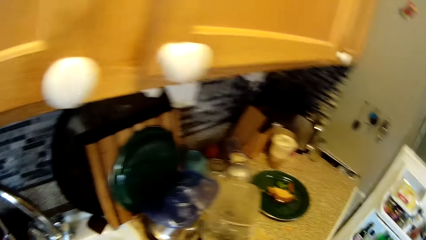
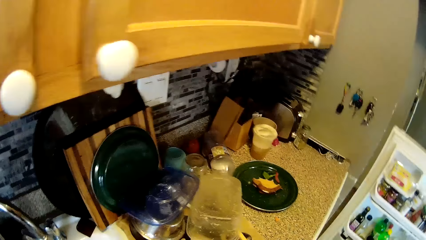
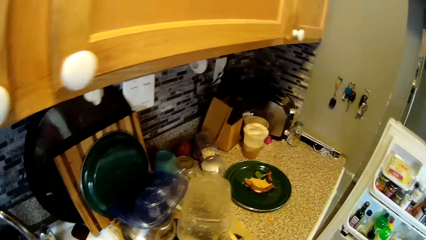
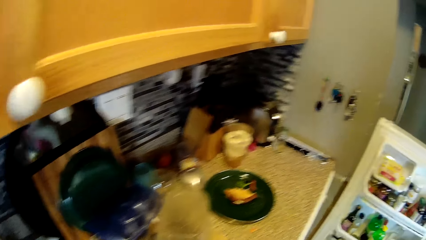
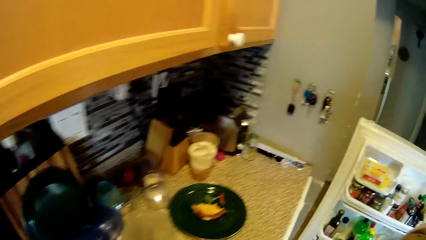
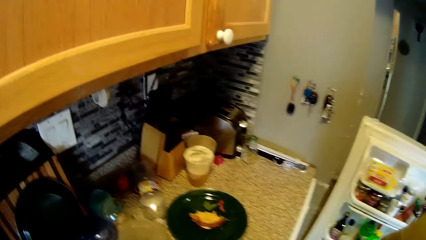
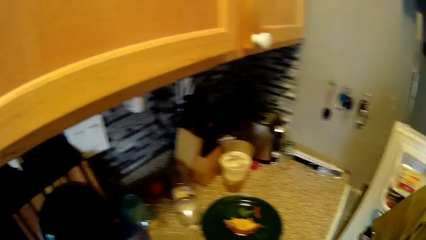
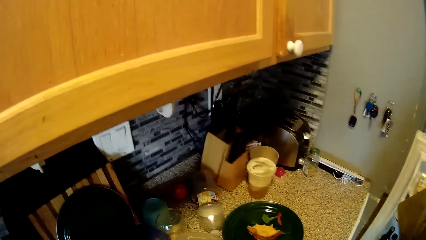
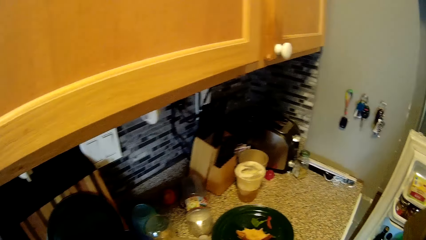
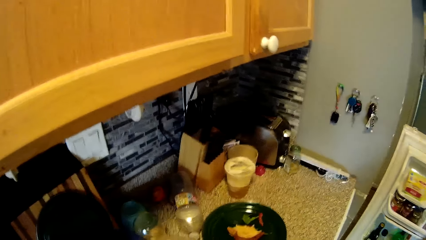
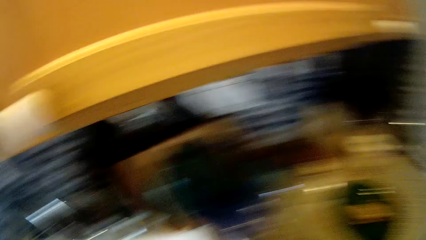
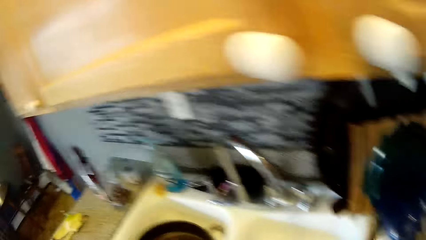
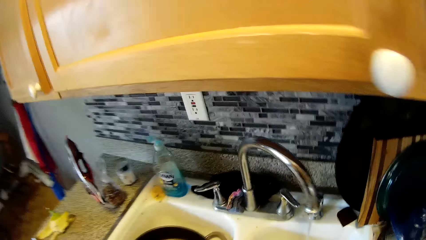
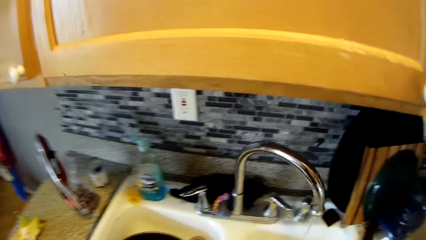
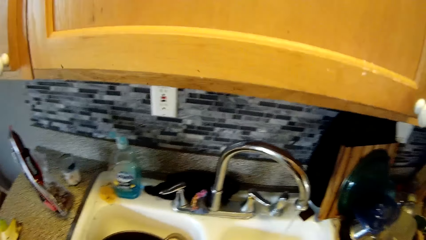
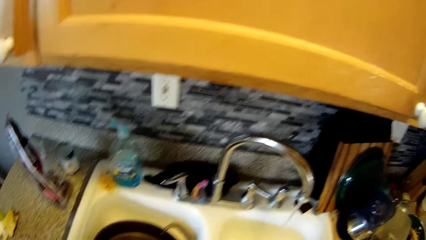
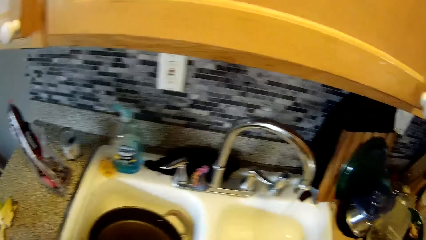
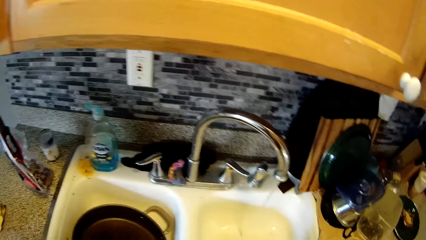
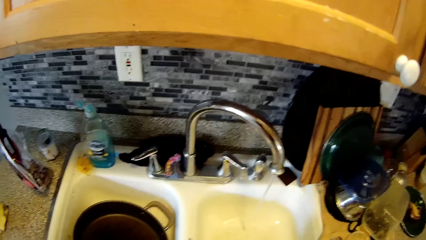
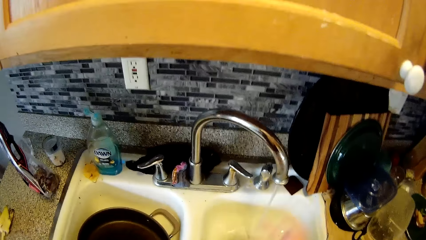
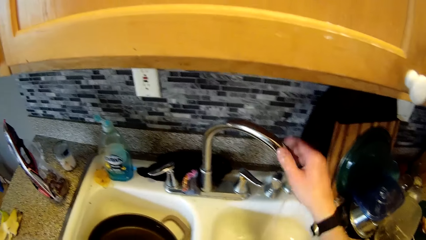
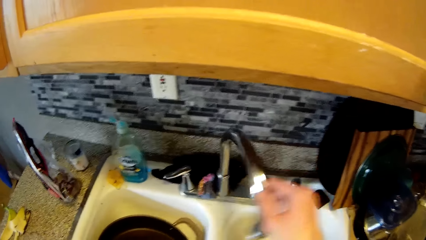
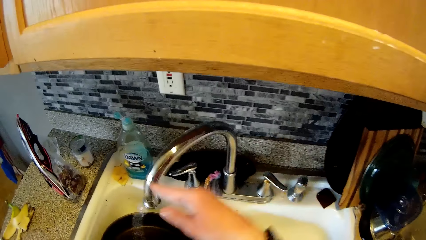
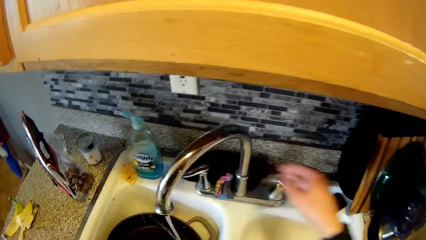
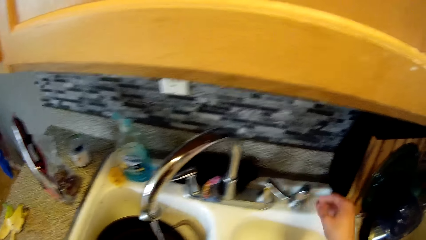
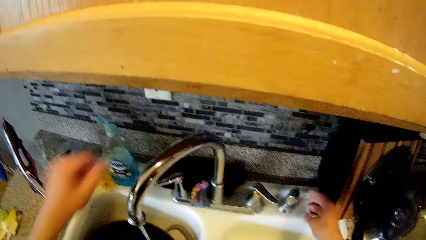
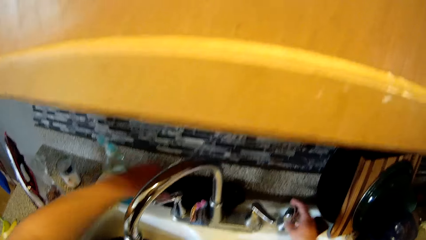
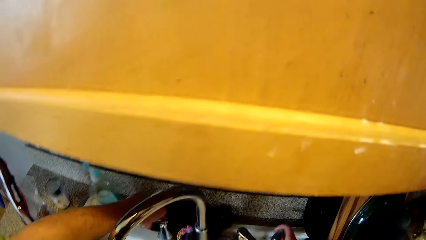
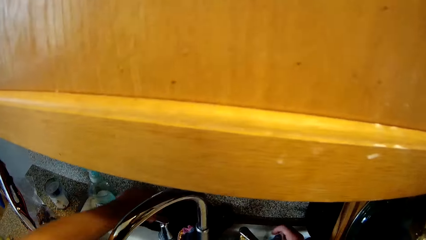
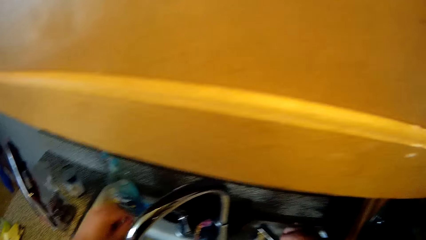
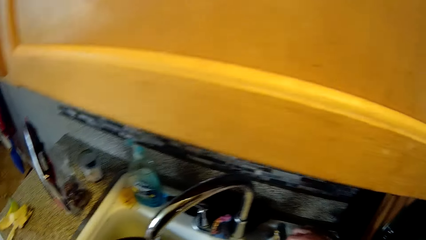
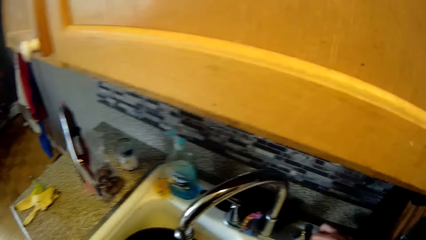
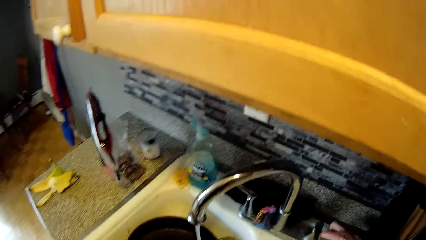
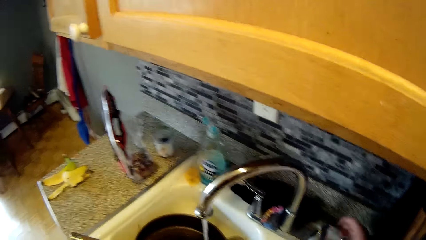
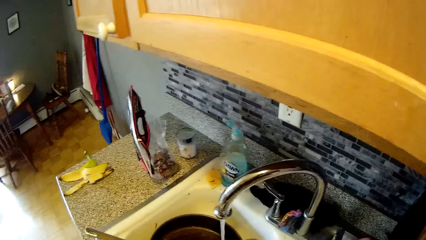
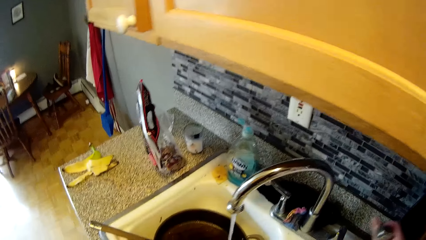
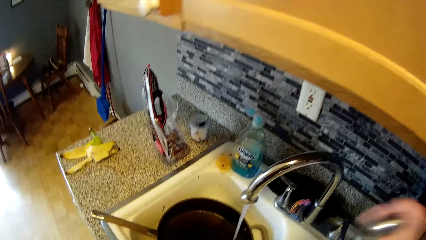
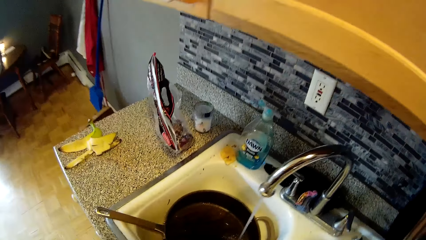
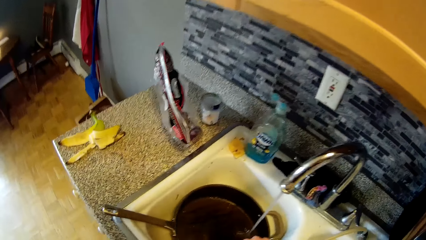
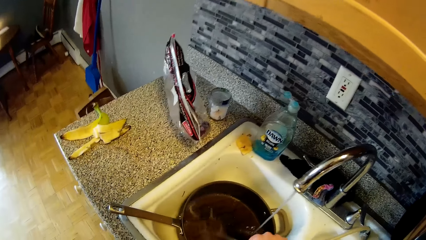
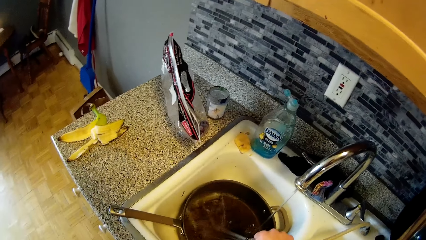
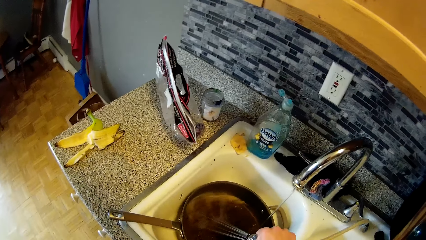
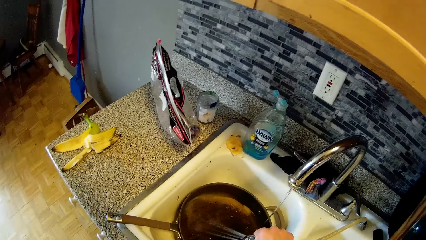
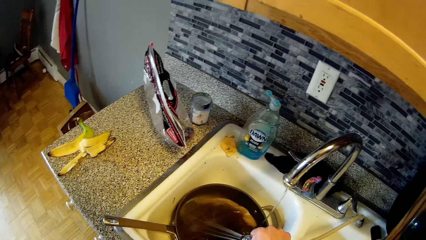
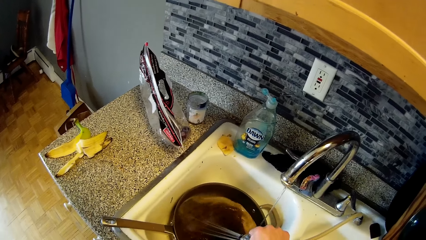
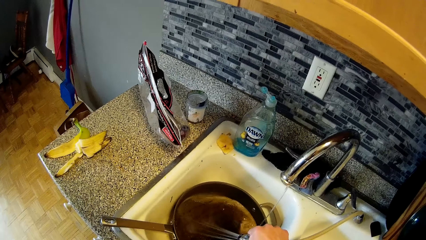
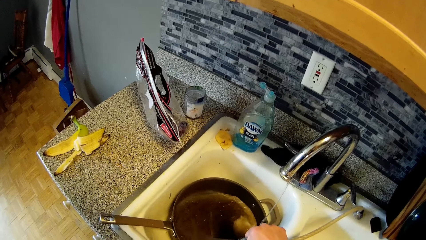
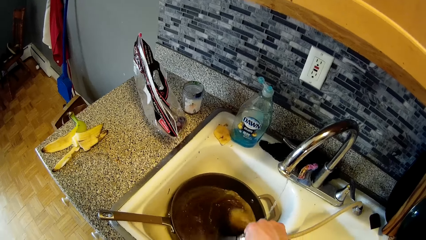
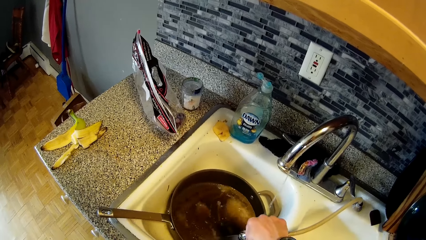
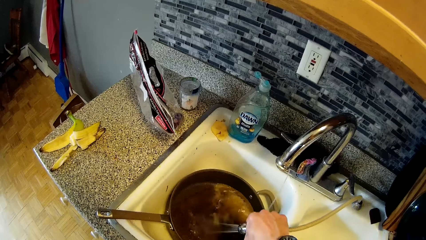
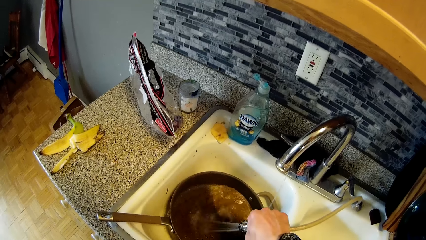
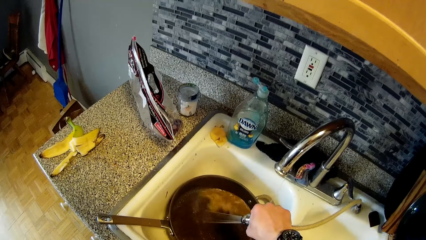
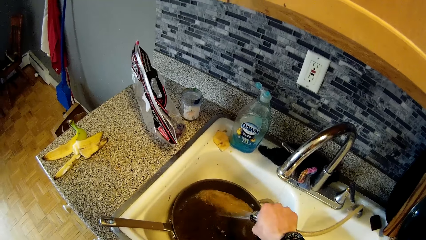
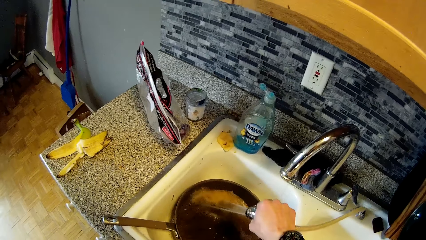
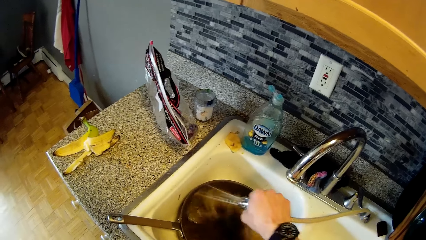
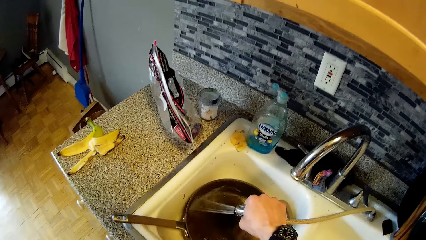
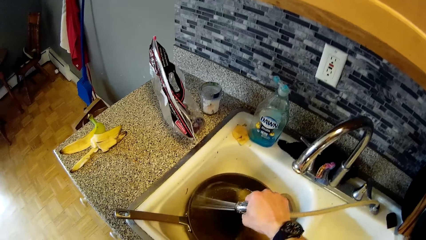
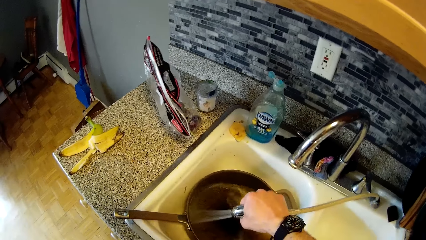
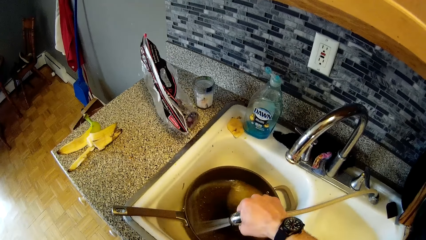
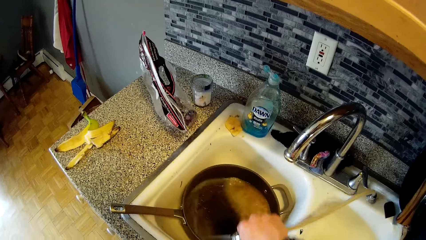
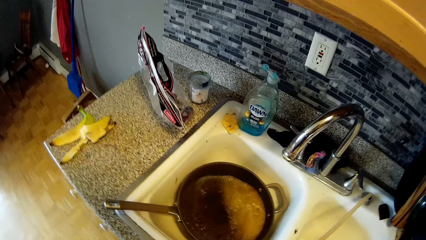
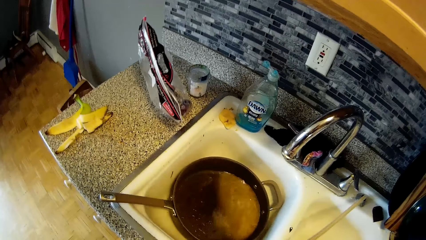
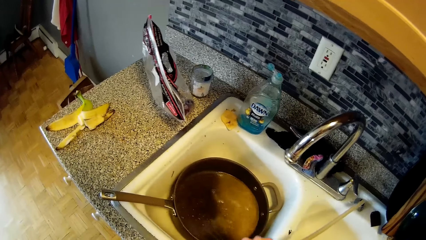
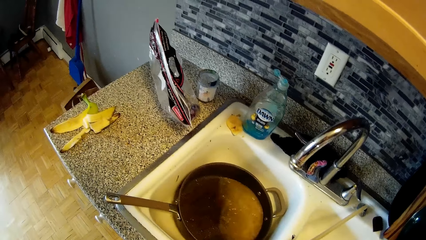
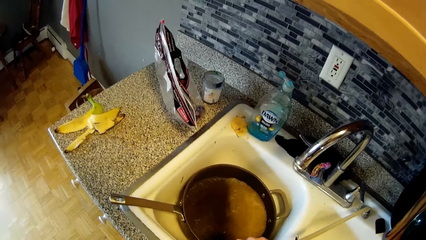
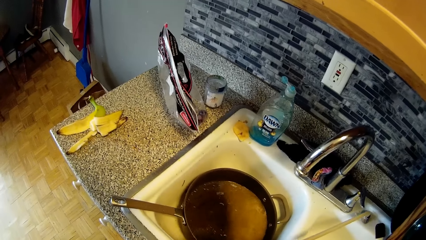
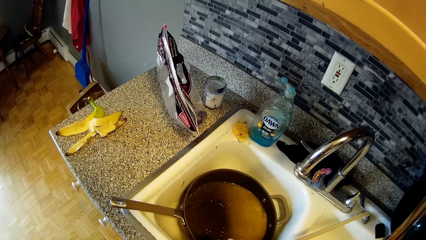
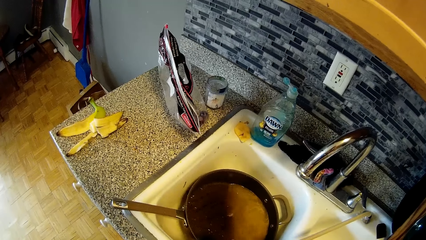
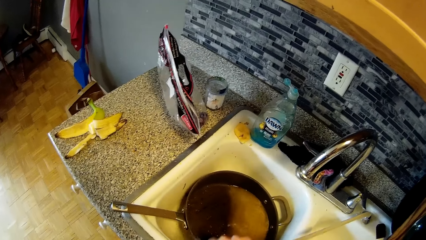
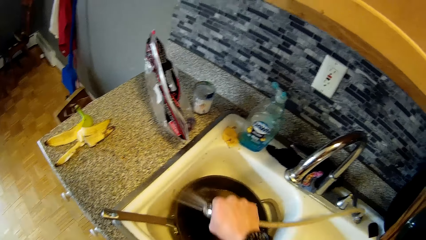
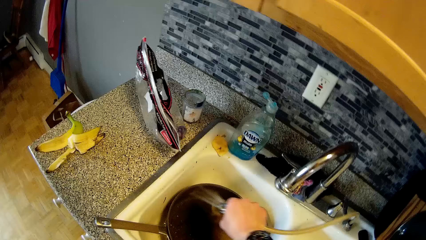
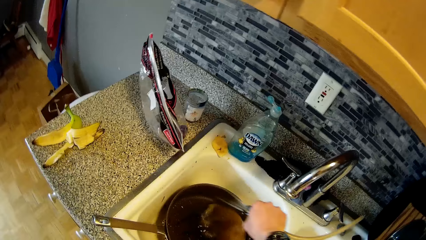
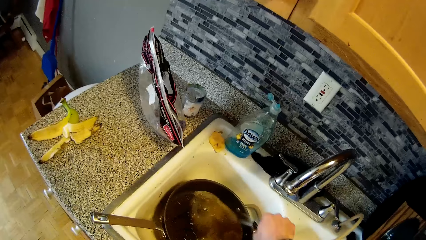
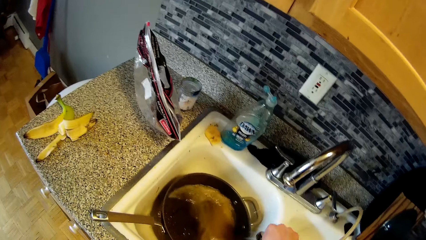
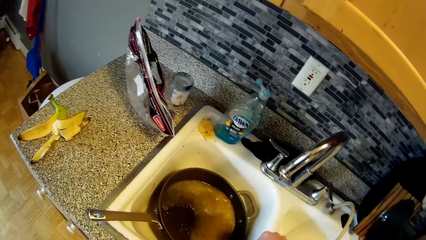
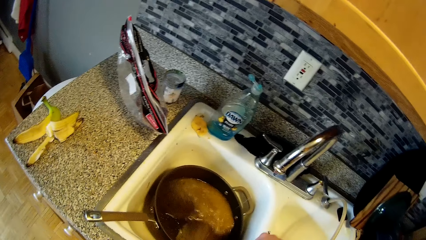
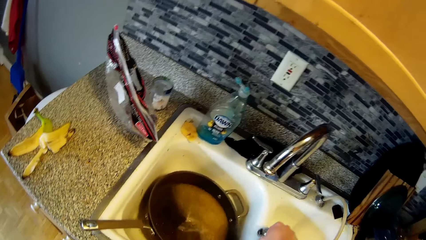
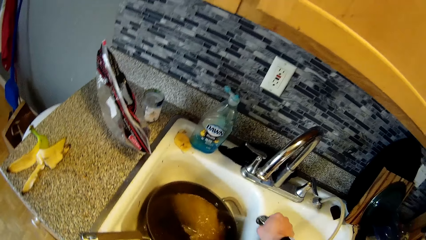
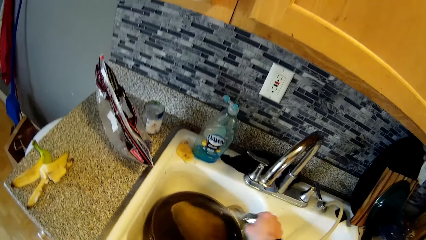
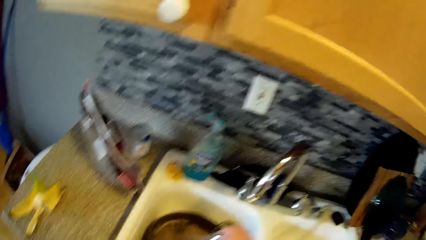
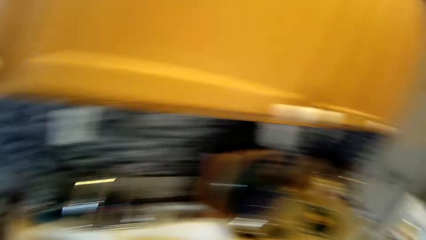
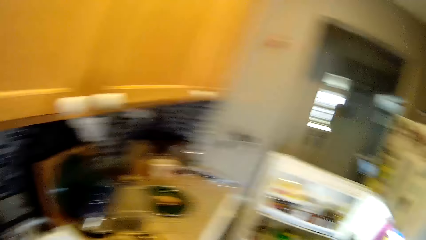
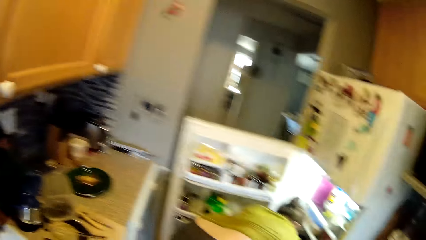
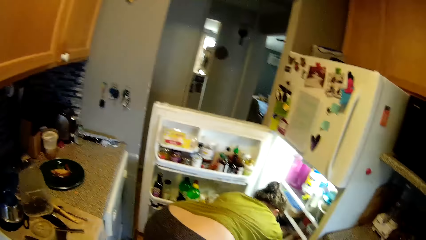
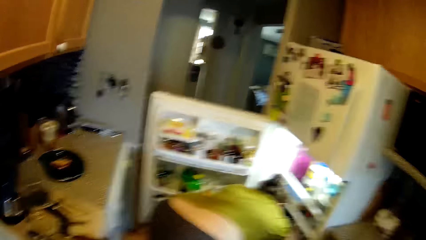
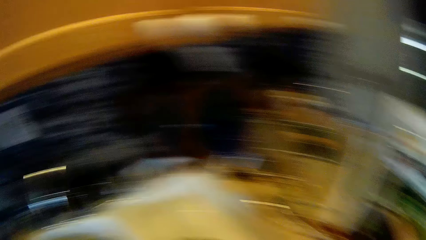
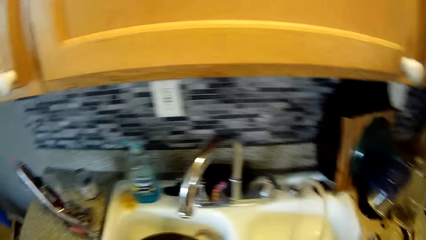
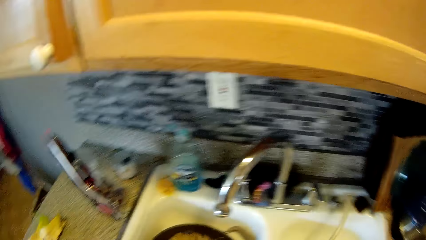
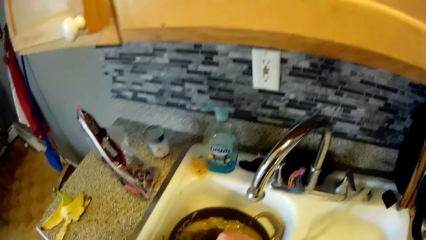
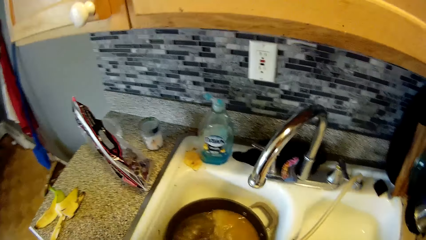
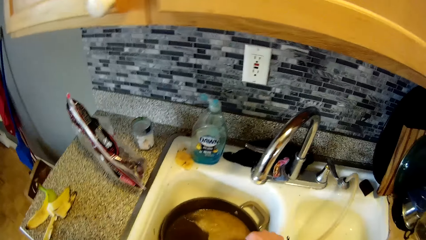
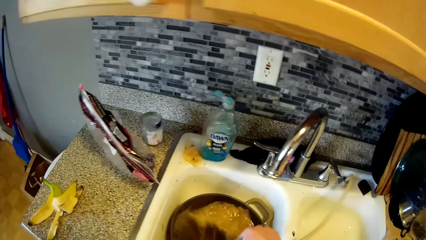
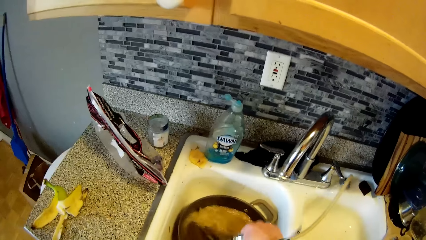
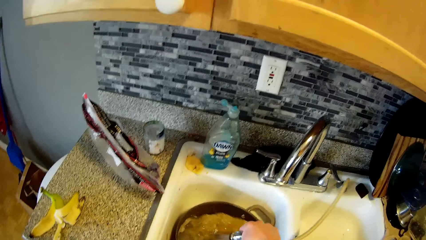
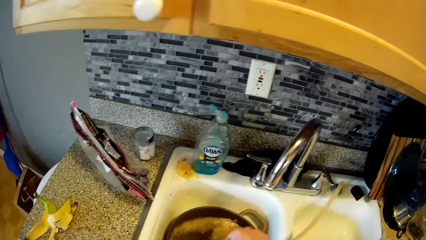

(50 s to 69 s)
The camera wearer raises his right hand up. He touches the mixer tap with his right hand. He turns the mixer tap with his right hand. He touches a tap regulator with his right hand. He picks something. He touches a tap hose with his left hand. He pours water from the tap hose inside a frypan with his right hand. He talks to a person.
